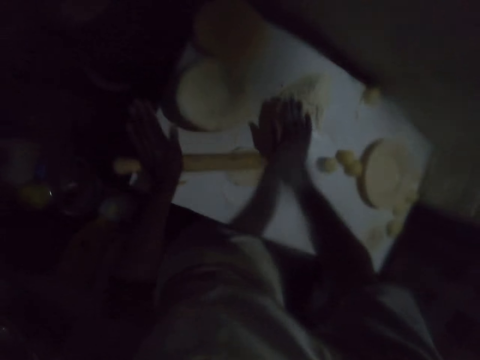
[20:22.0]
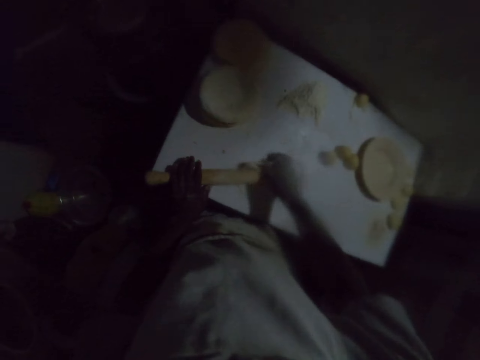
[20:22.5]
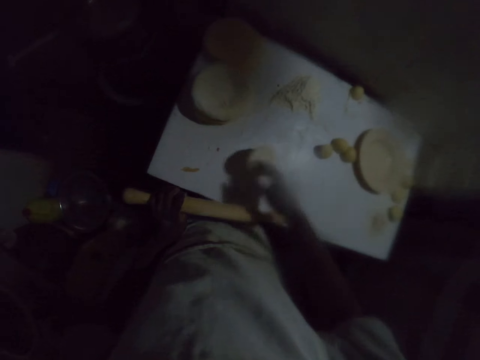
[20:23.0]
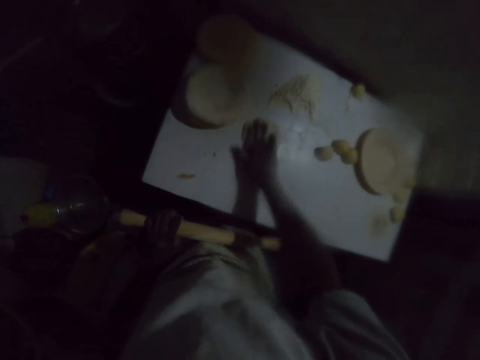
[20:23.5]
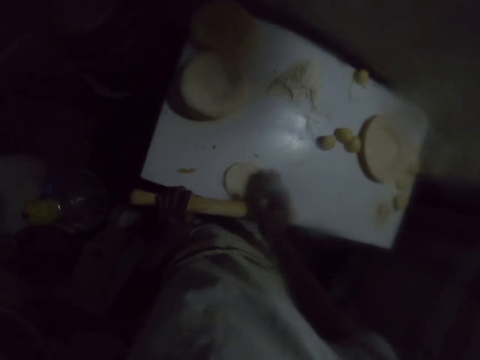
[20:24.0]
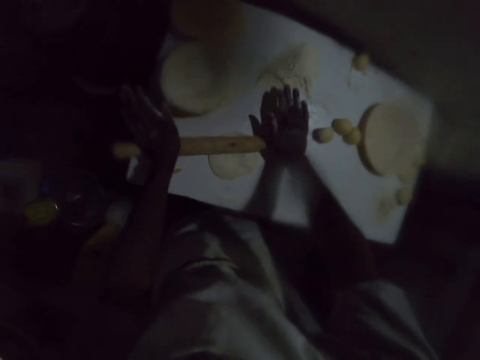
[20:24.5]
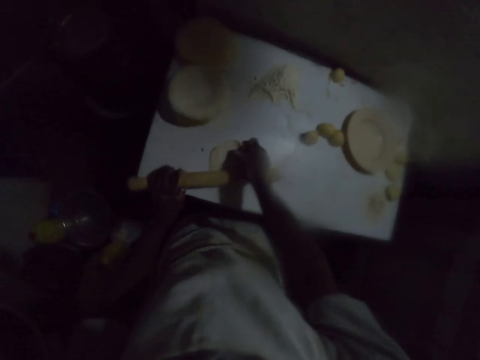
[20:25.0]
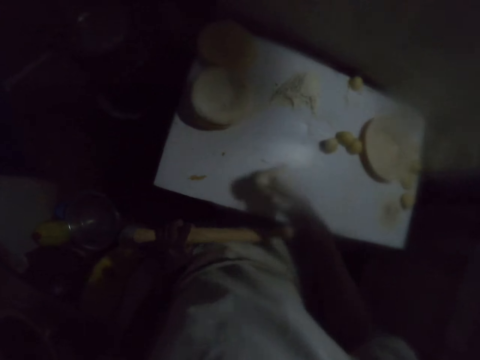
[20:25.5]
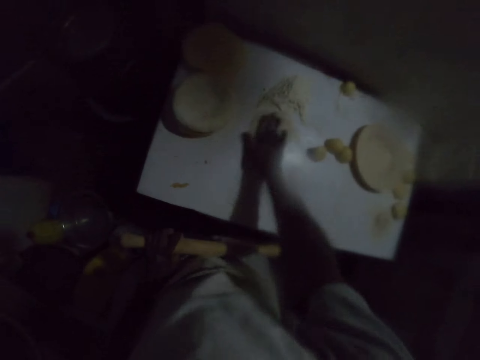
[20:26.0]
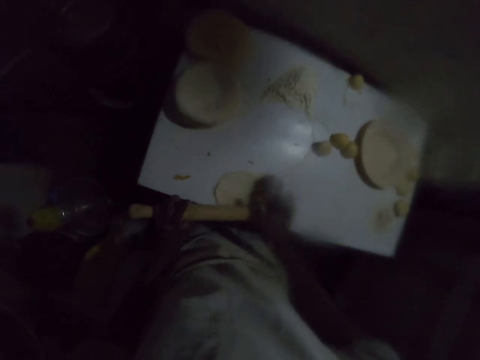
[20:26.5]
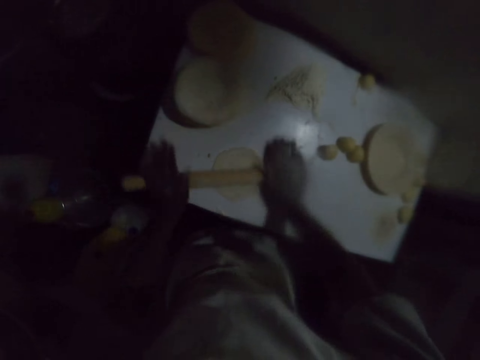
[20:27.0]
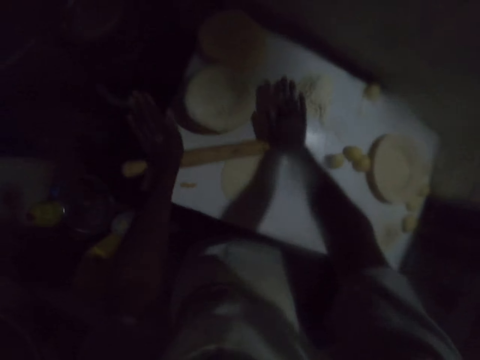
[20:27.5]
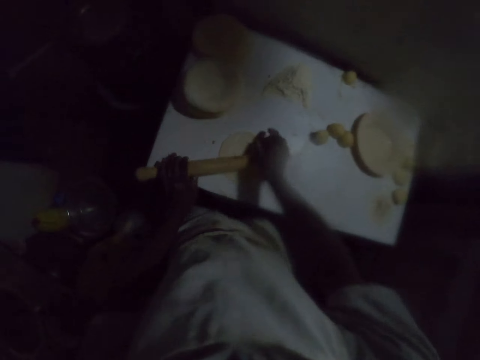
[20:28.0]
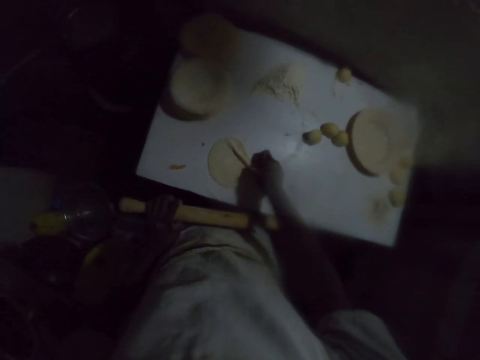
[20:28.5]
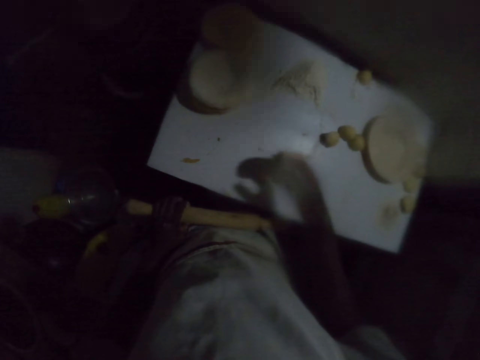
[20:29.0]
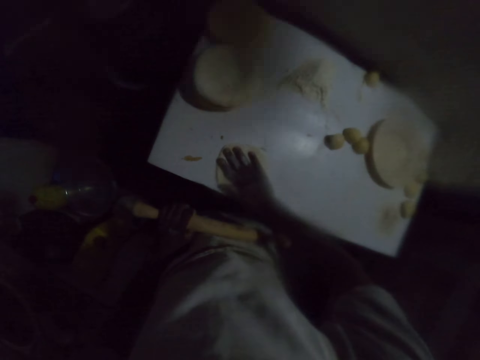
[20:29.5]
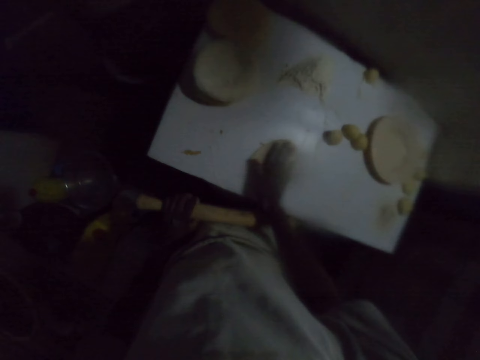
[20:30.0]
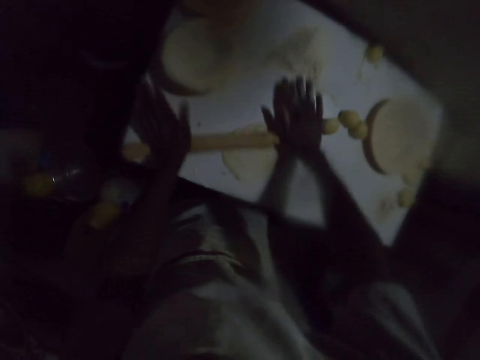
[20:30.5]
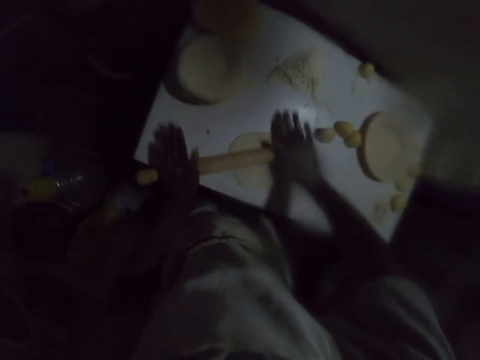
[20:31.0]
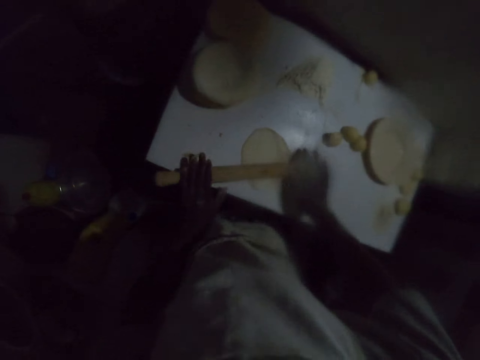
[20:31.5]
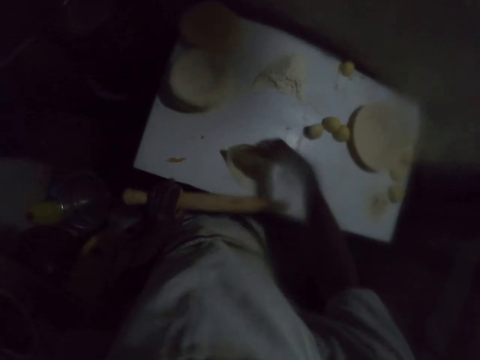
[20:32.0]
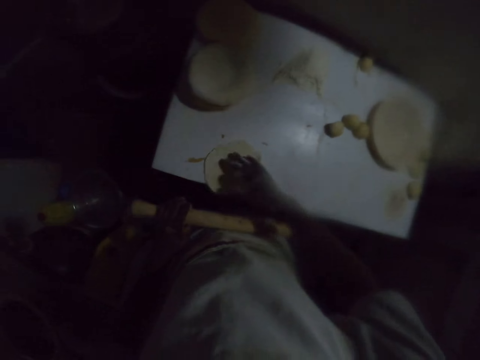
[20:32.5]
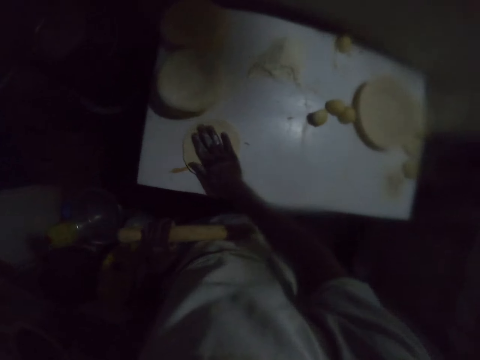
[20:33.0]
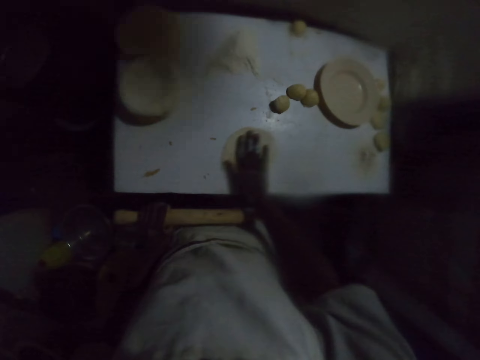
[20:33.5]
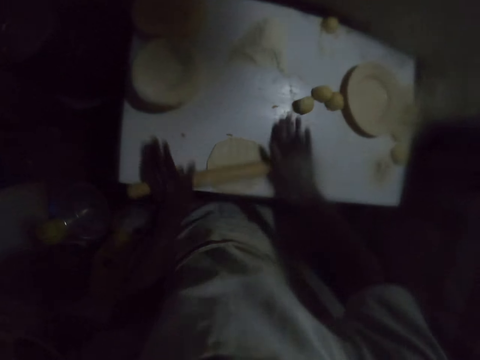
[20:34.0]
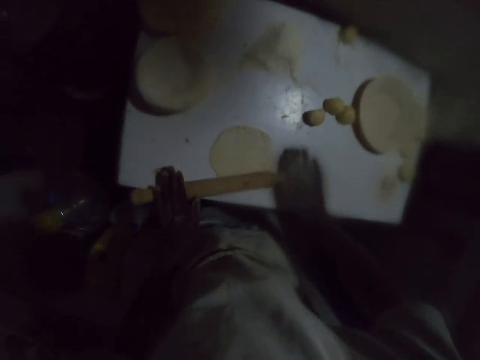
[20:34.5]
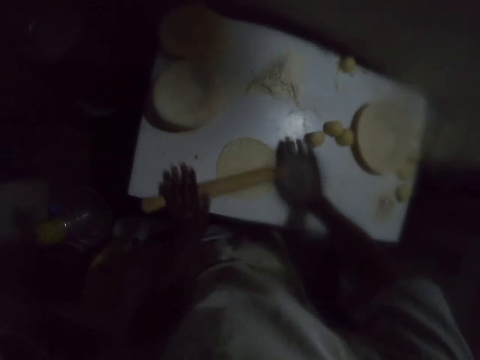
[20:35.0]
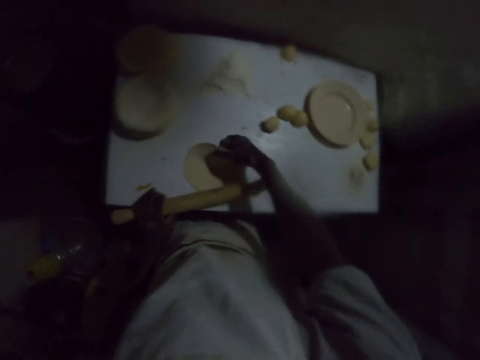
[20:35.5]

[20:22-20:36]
The camera wearer rolls the dough on the table with a rolling pin. They flip the dough and drag the dough on the table. They roll the dough on the table with a rolling pin. They flip the dough and drag the dough on the table. They roll the dough on the table with a rolling pin. They flip the dough and drag the dough on the table. They roll the dough with a rolling pin. They flip the dough and drag the dough on the table. They roll the dough on the table with a rolling pin.

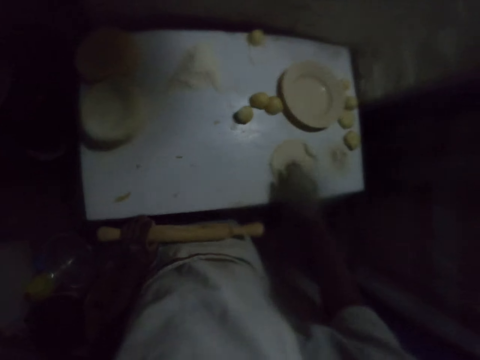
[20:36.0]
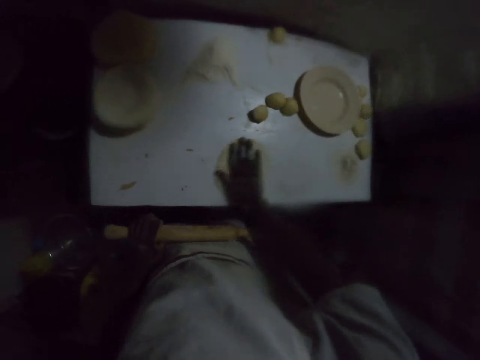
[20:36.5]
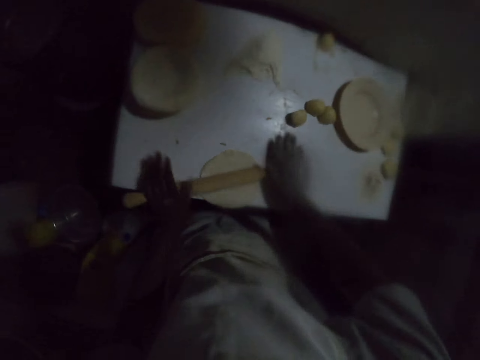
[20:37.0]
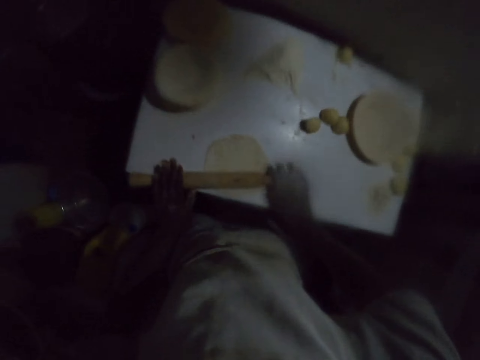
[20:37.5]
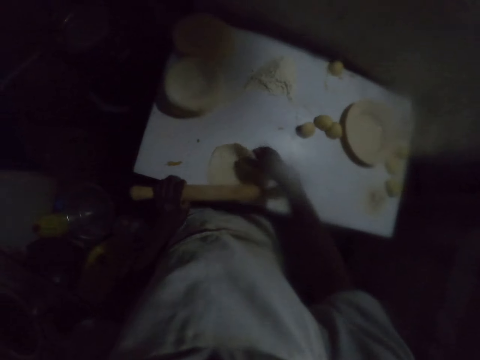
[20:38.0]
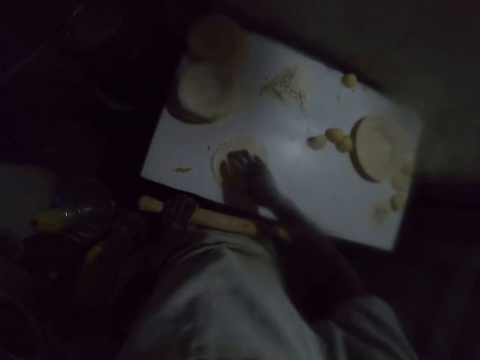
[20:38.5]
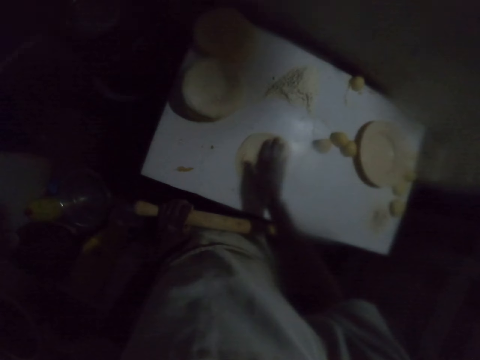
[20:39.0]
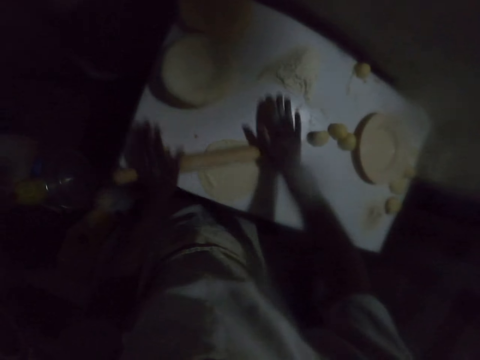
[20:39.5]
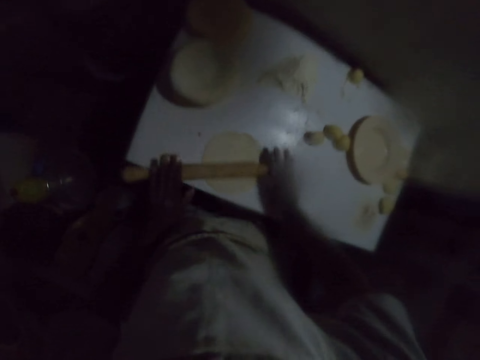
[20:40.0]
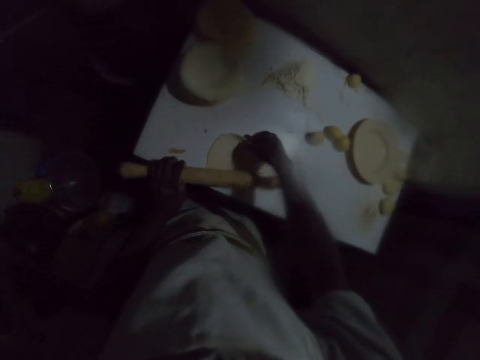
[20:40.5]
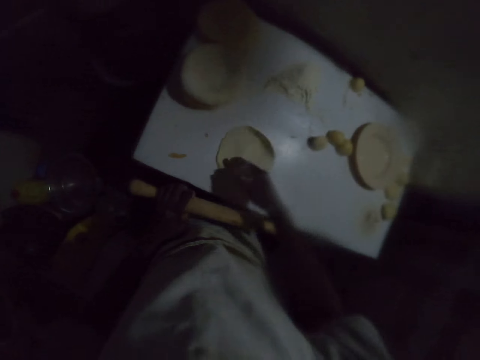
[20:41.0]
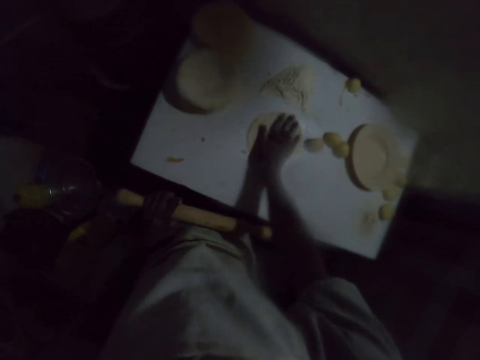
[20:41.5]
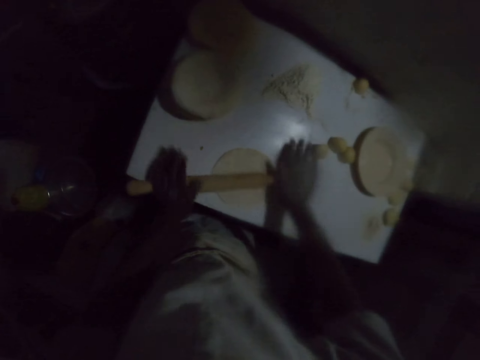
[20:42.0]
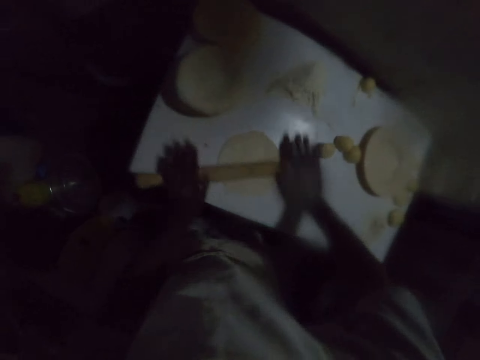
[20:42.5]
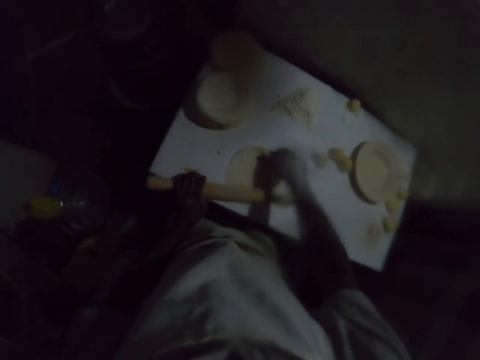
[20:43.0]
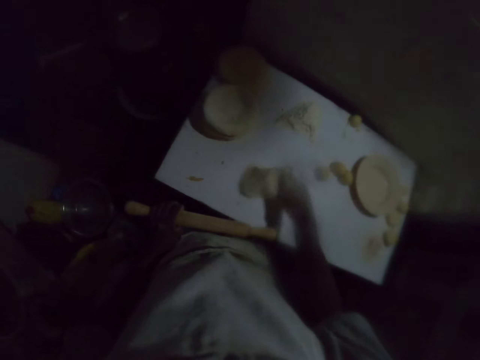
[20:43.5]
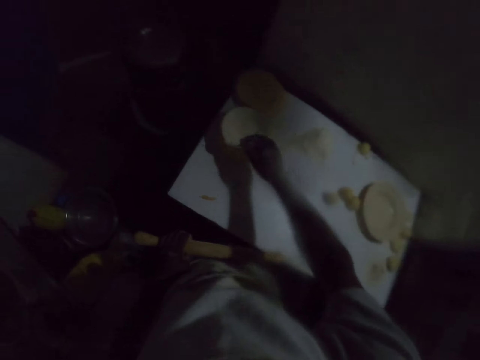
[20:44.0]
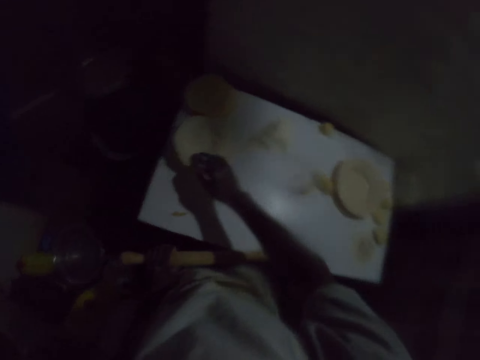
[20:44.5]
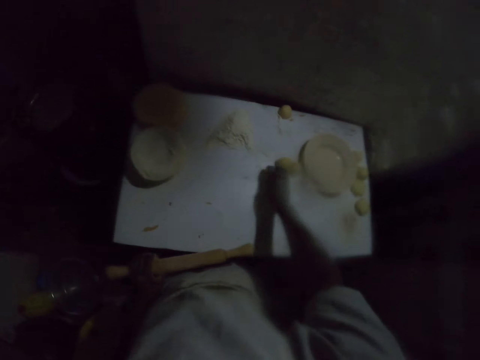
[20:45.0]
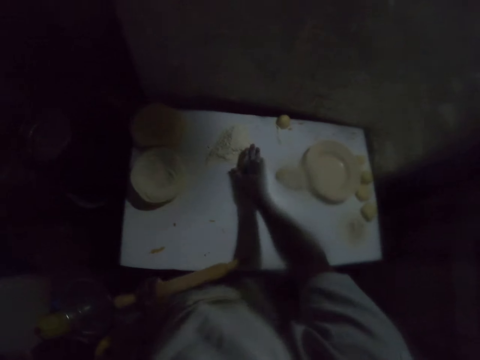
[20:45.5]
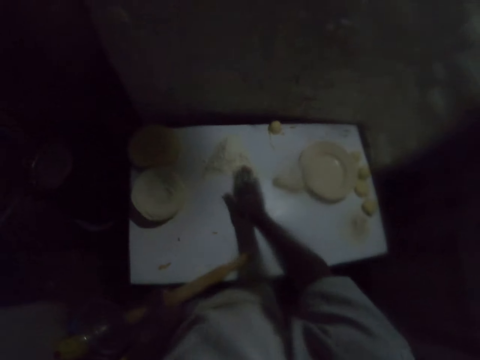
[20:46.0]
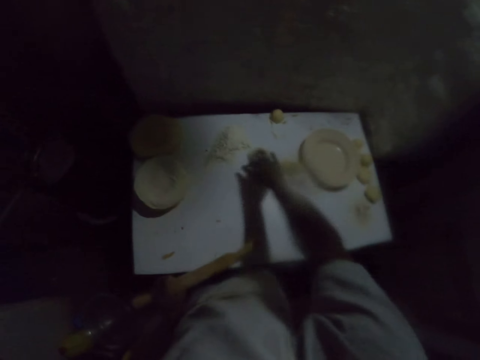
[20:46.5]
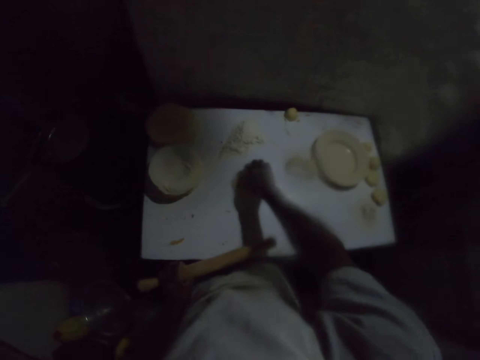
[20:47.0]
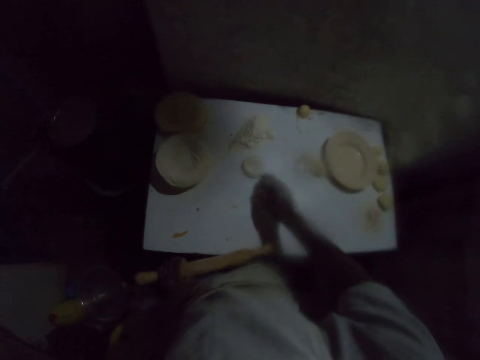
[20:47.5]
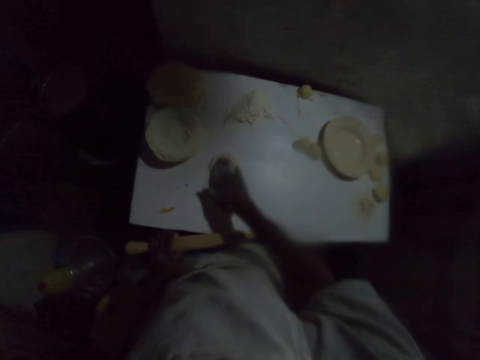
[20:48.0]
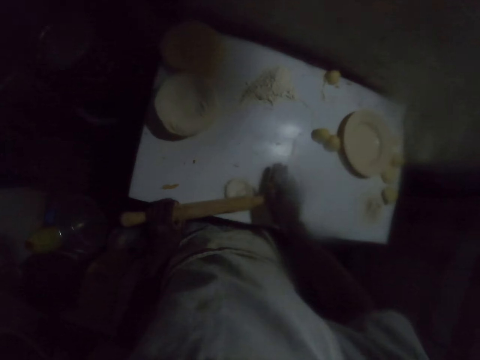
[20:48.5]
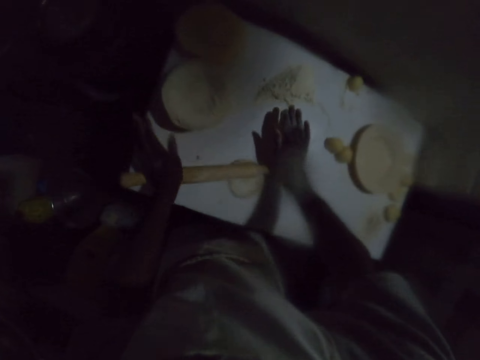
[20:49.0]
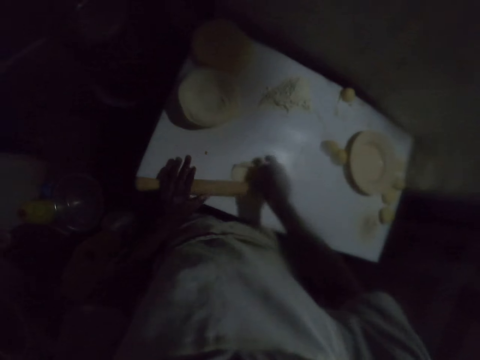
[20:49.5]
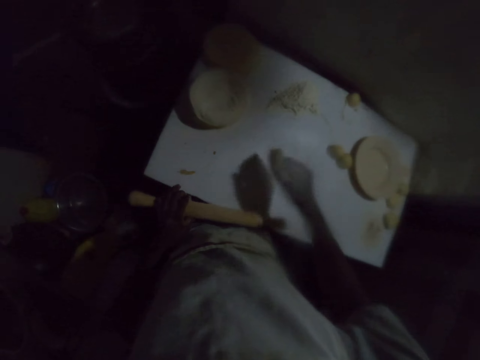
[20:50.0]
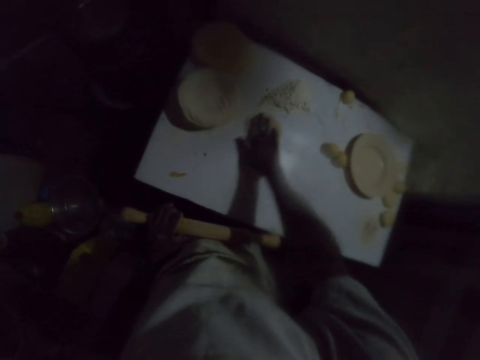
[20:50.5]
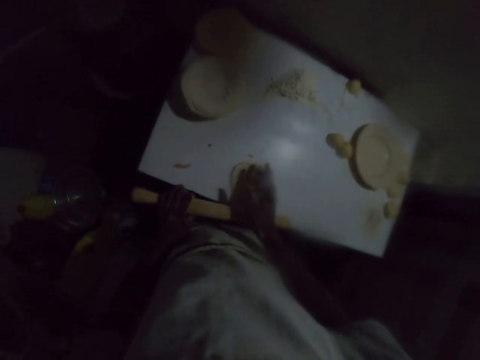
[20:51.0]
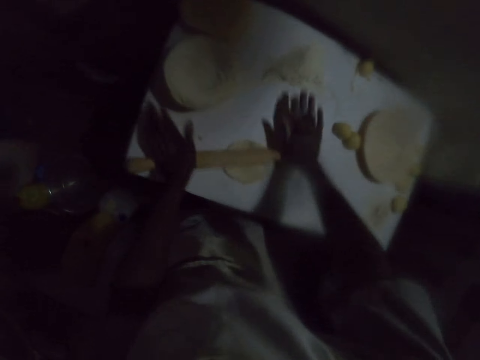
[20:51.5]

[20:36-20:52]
The camera wearer flips the dough and drags the dough on the table. They roll the dough on the table with a rolling pin. They flip the dough. They roll the dough on the table with a rolling pin. They flip the dough. They roll the dough on the table with a rolling pin. They pick the rolled dough and put the rolled dough on other rolled doughs. They pick a dough ball. They dust the dough with flour. They dip the dough in the flour on the table. They drag the dough on the table, turn the dough and drag the dough on the table. They roll the dough on the table with a rolling pin. They flip the dough and drag the dough on the table. They roll the dough with a rolling pin.
